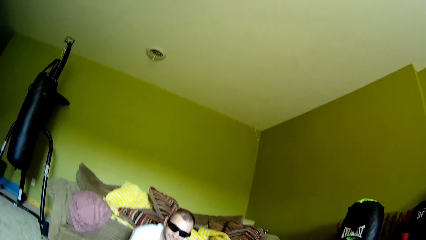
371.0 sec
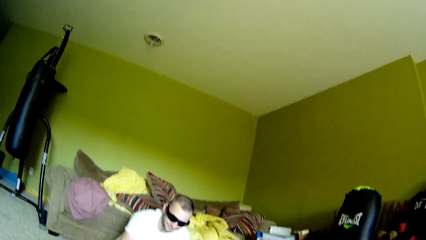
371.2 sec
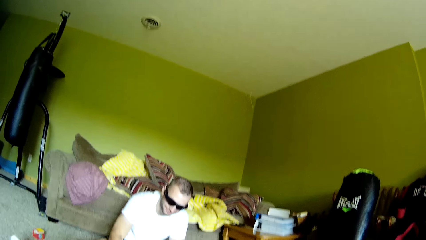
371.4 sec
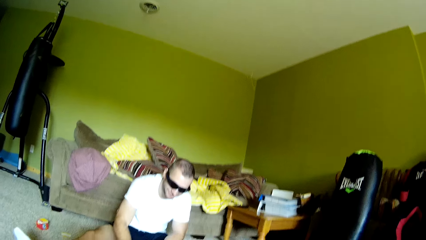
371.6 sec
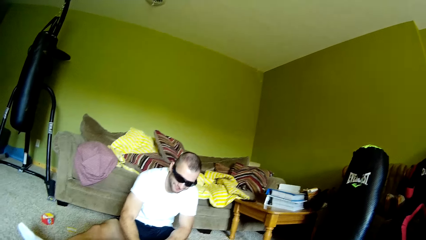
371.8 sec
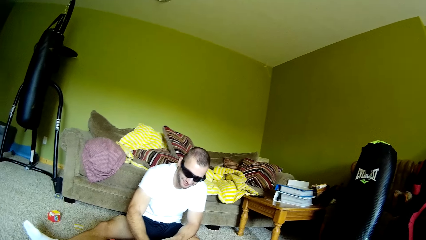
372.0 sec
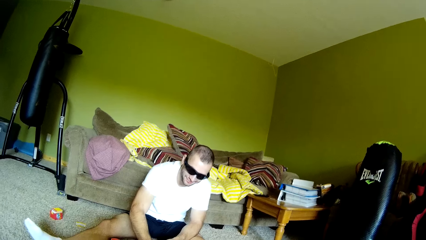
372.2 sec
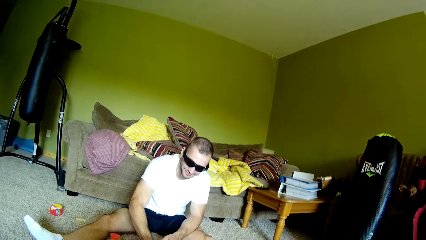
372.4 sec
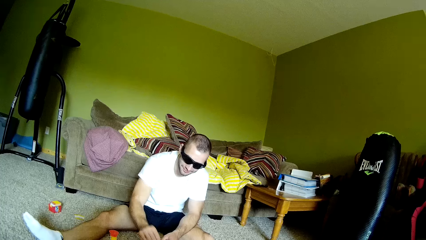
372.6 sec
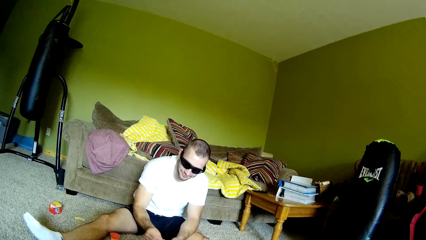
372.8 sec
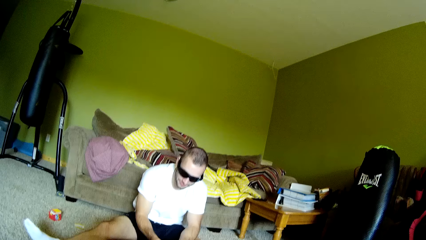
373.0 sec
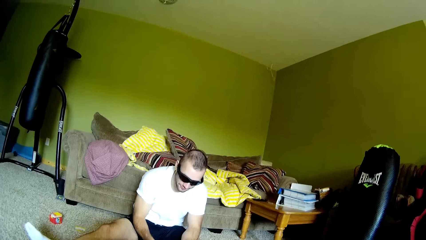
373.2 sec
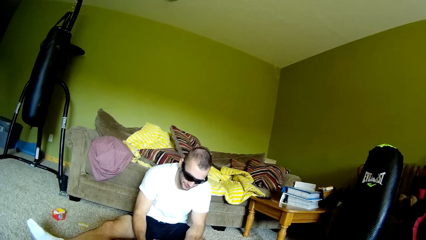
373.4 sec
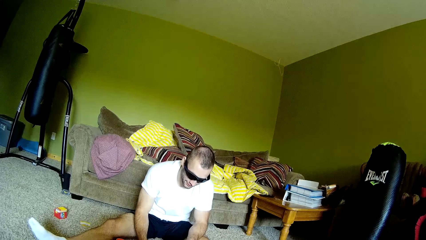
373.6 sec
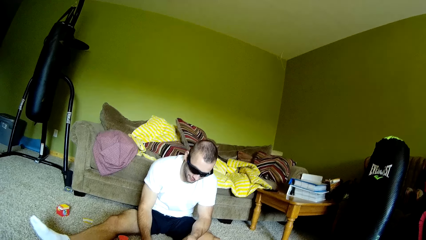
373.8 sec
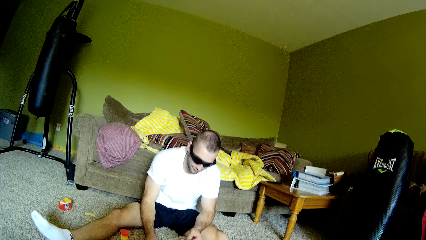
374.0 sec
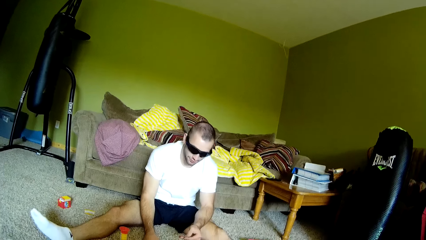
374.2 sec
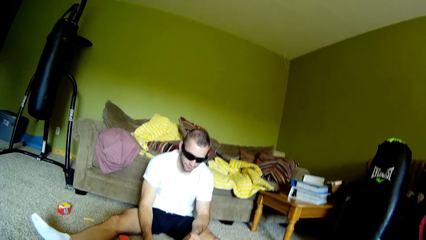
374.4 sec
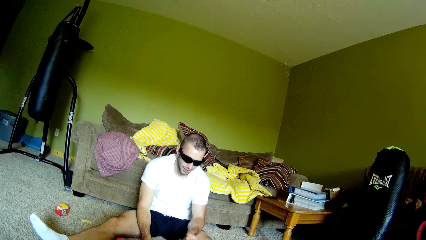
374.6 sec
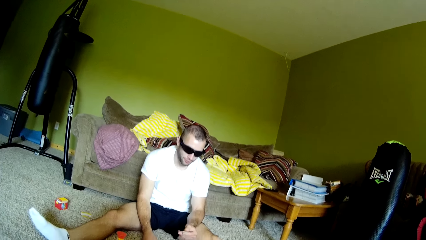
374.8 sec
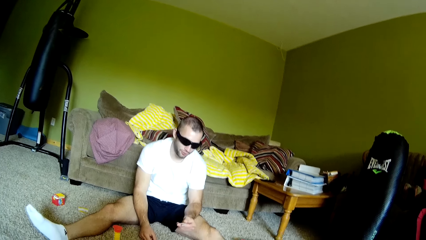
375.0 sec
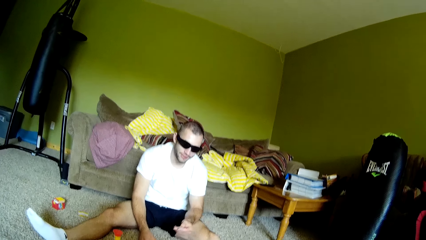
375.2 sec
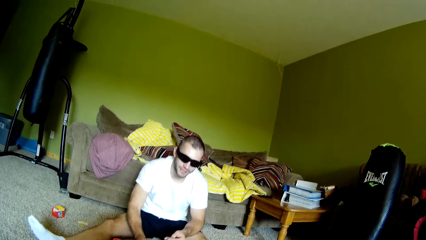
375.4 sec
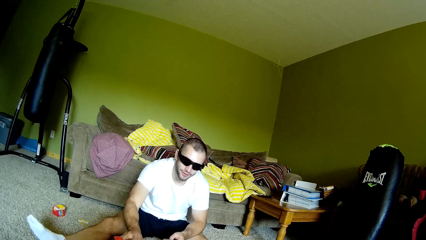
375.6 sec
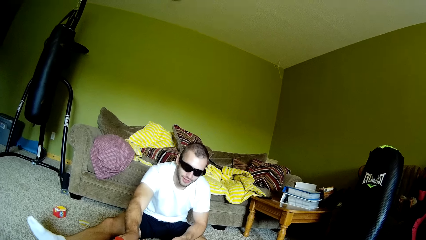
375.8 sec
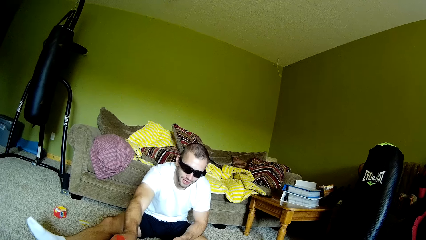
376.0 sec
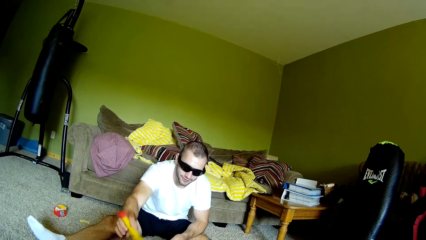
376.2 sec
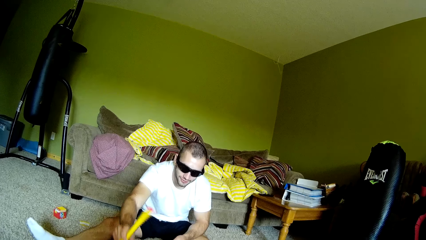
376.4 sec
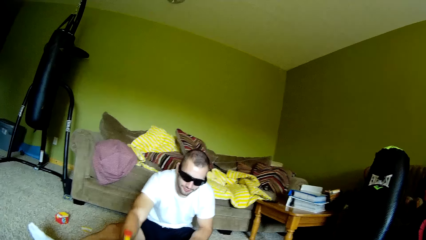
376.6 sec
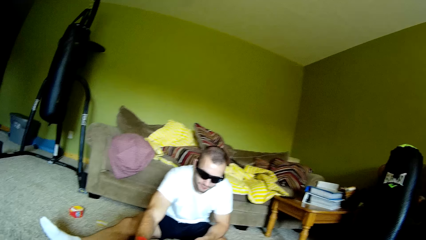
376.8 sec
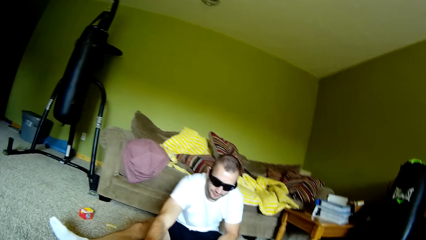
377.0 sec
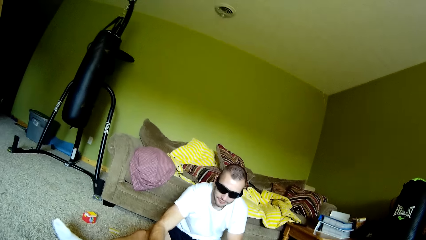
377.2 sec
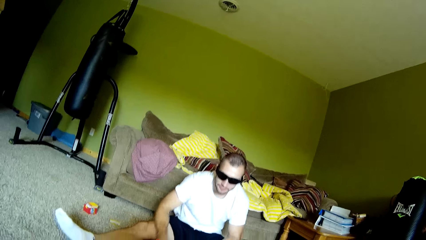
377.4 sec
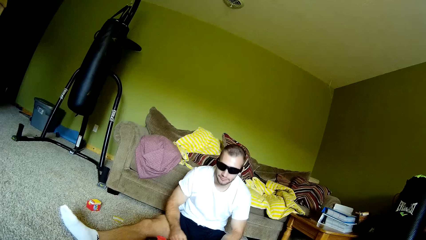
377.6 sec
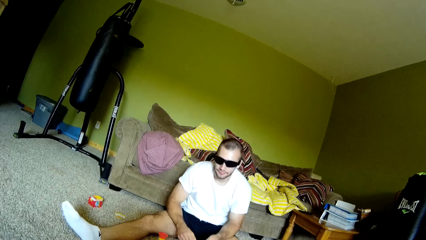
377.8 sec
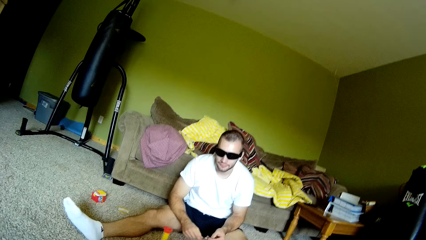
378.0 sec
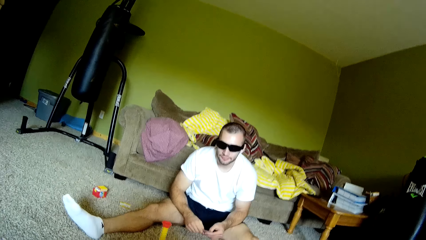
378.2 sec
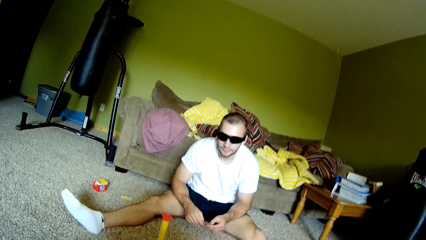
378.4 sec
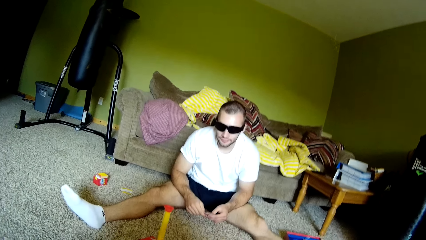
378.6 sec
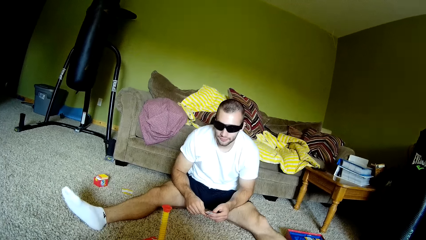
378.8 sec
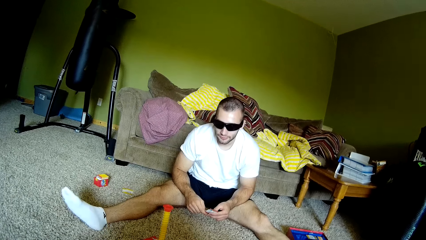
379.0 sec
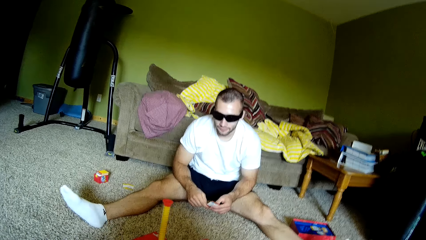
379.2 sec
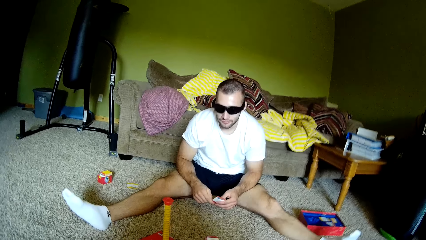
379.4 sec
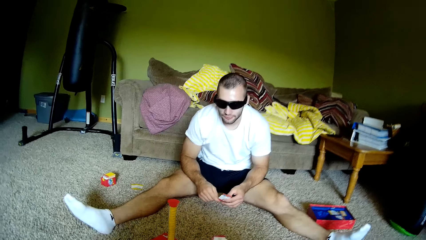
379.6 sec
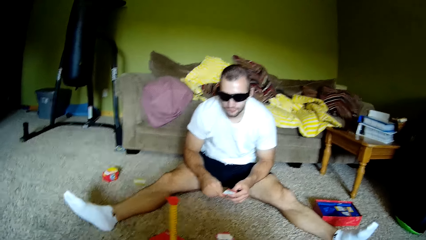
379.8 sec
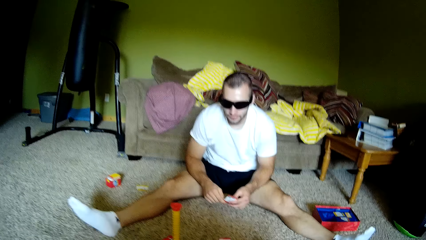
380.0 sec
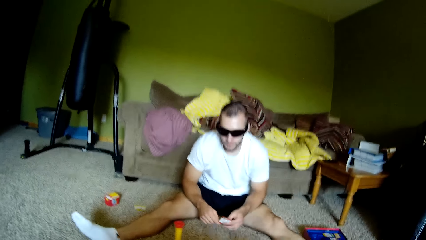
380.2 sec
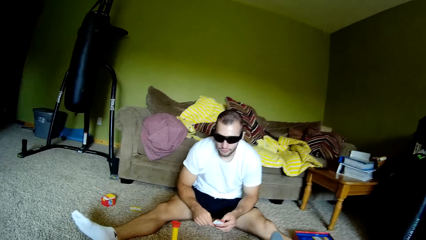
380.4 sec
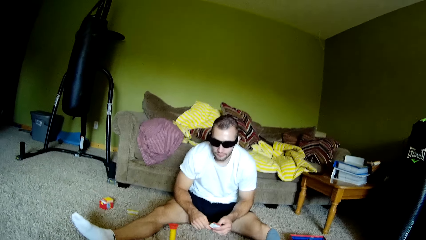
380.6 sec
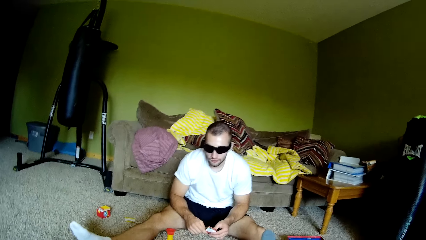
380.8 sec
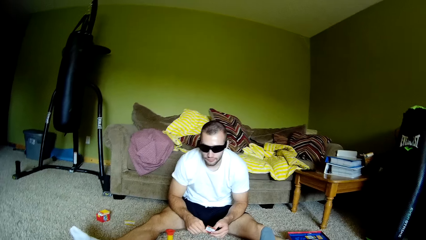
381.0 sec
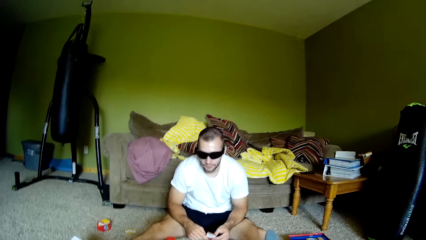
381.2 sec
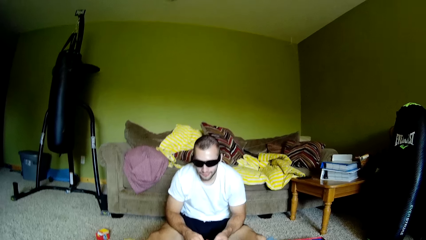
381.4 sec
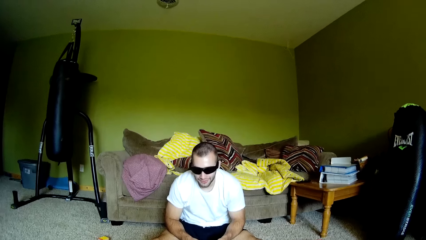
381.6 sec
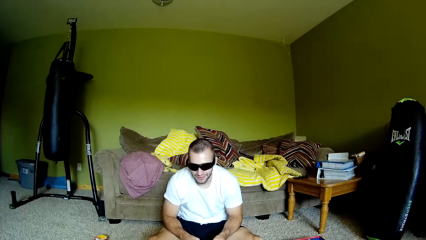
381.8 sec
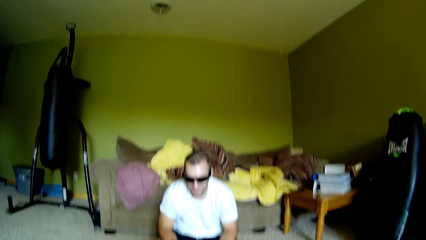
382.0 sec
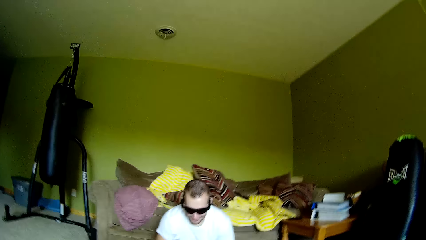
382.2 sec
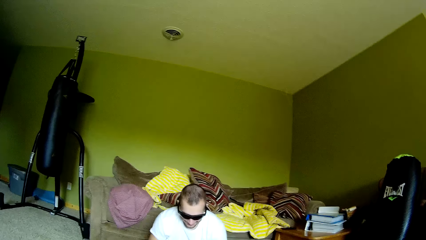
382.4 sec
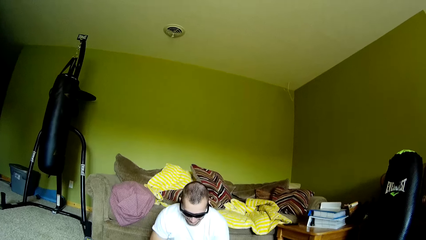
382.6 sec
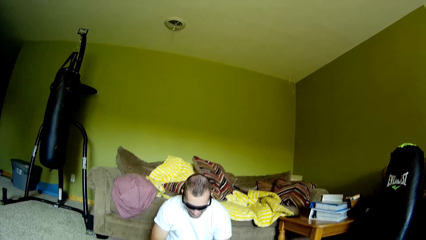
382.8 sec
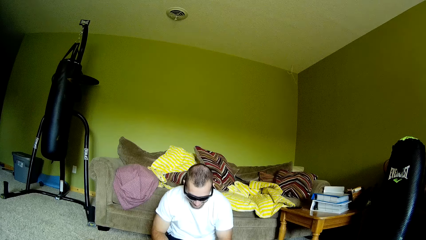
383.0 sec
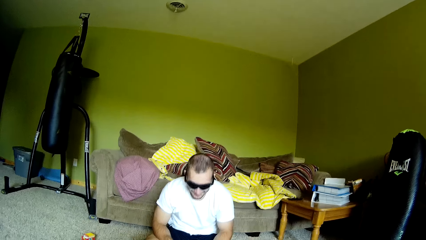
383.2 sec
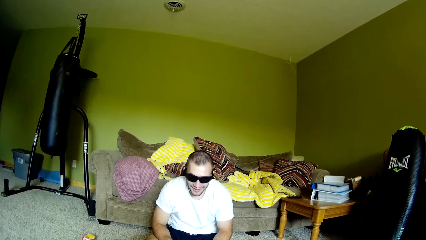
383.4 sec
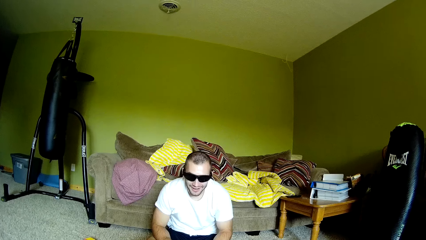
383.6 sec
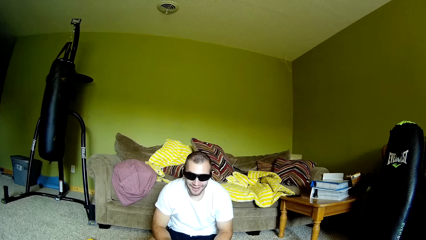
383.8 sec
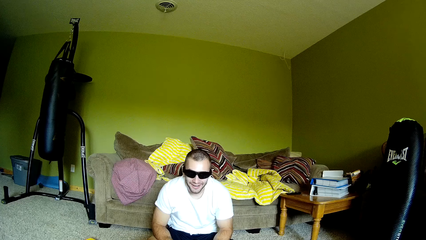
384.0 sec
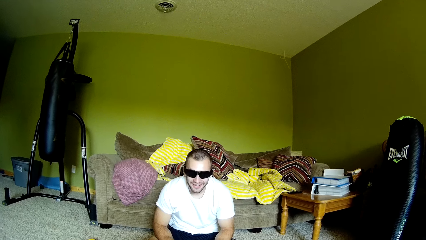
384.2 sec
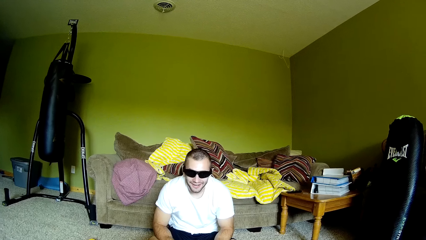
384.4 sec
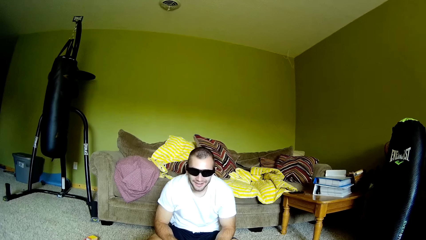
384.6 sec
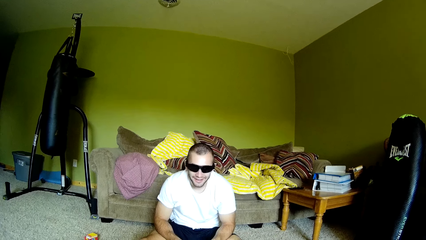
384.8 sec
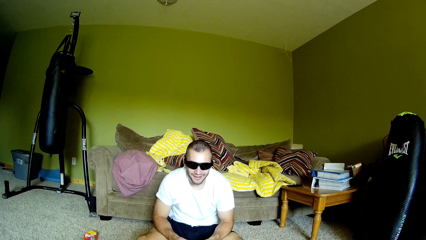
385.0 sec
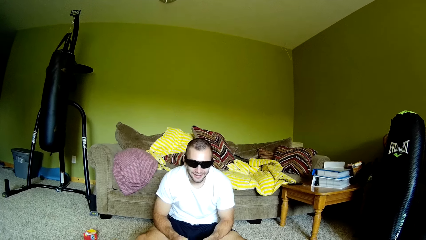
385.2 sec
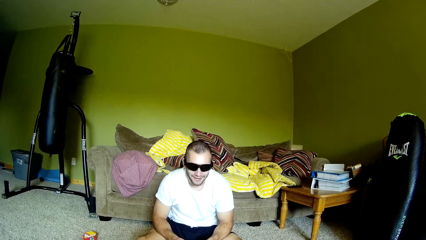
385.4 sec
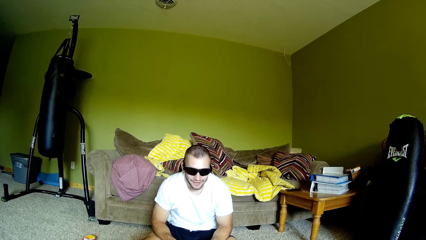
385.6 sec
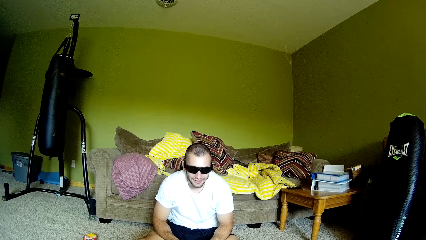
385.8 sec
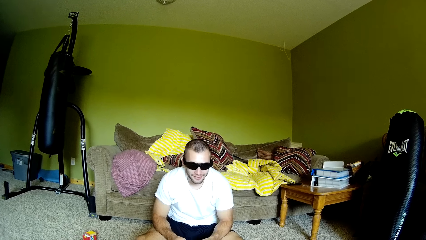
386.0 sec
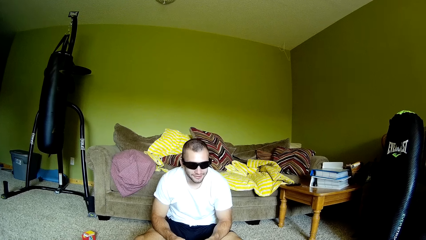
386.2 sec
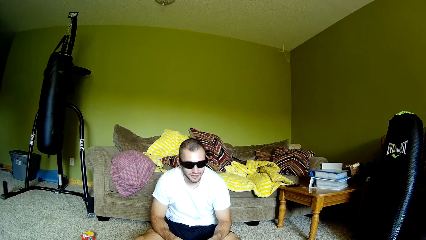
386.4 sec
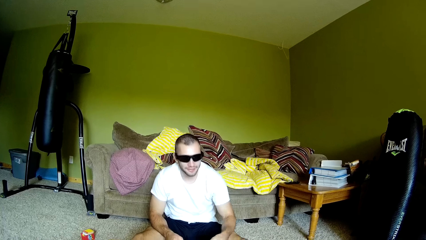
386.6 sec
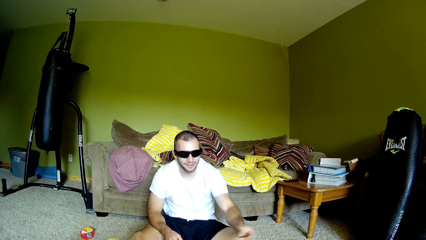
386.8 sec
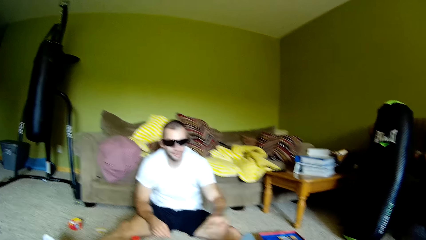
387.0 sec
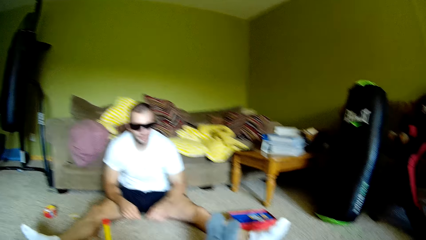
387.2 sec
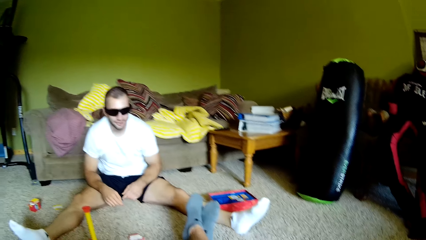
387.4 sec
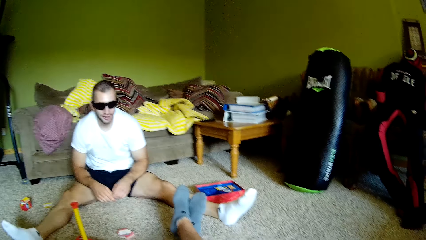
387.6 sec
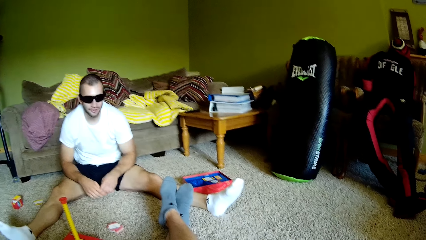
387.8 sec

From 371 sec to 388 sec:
A man drops paper on the floor. The camera wearer turns something on the floor. The man picks up a metal object from the floor. The camera wearer dialogues with the man.
